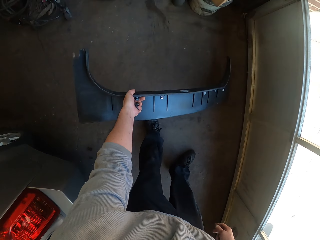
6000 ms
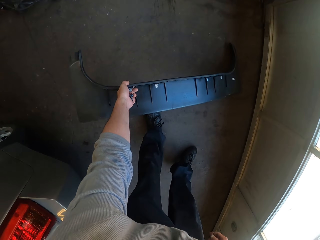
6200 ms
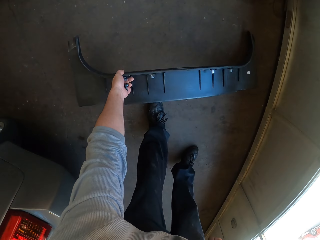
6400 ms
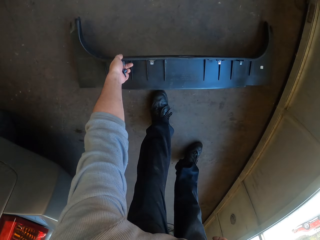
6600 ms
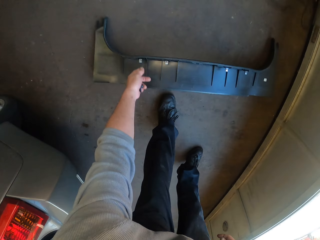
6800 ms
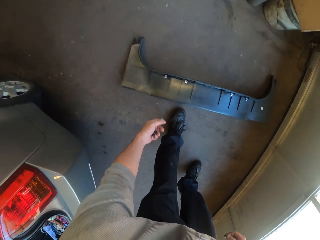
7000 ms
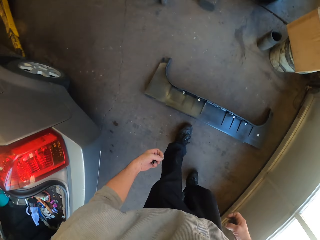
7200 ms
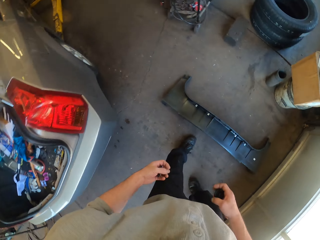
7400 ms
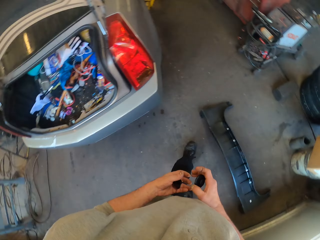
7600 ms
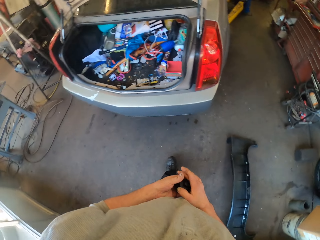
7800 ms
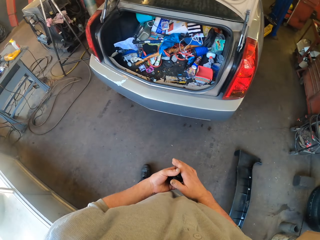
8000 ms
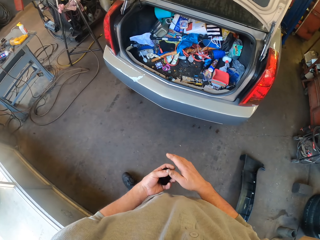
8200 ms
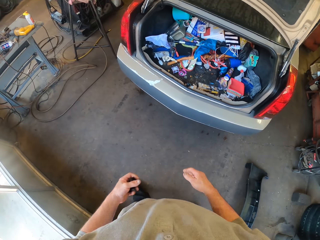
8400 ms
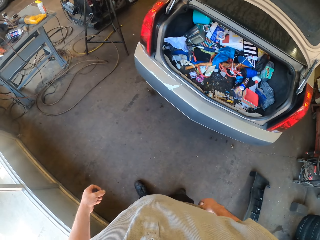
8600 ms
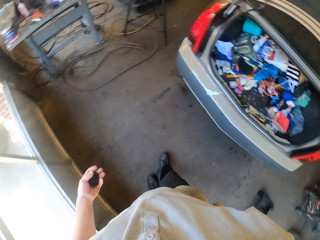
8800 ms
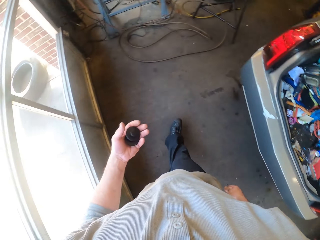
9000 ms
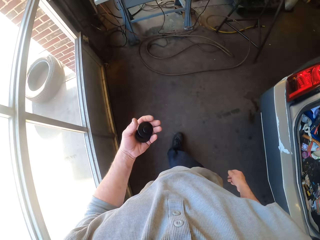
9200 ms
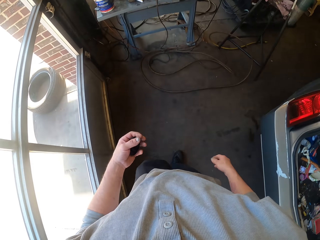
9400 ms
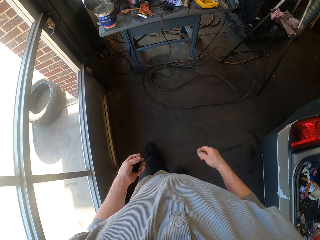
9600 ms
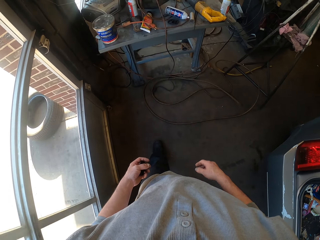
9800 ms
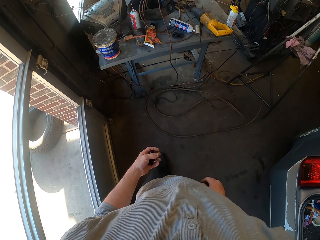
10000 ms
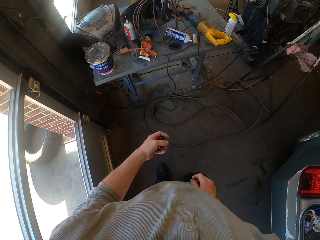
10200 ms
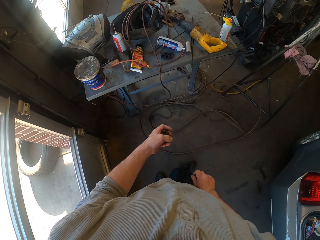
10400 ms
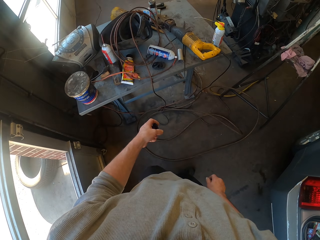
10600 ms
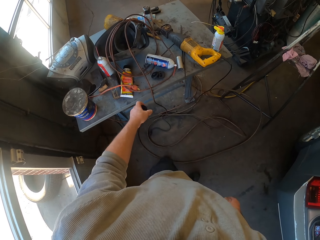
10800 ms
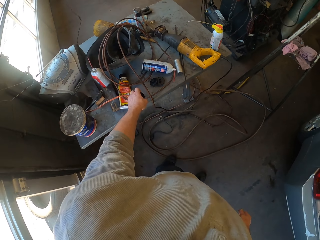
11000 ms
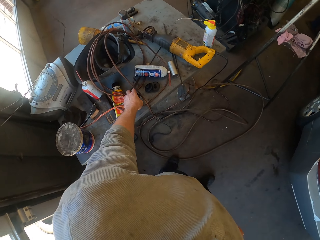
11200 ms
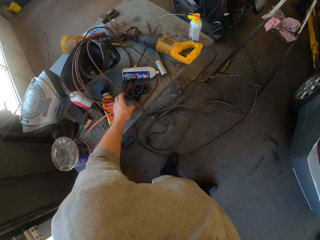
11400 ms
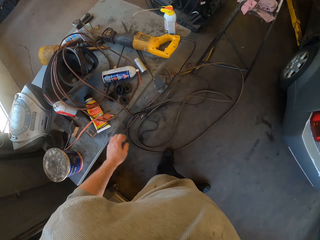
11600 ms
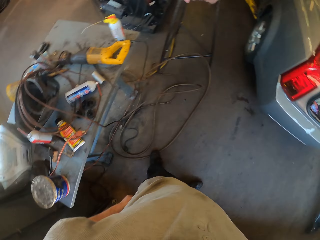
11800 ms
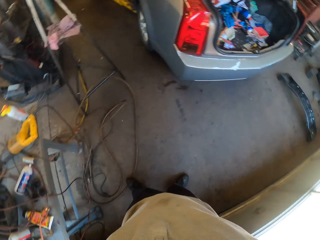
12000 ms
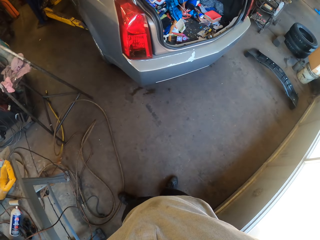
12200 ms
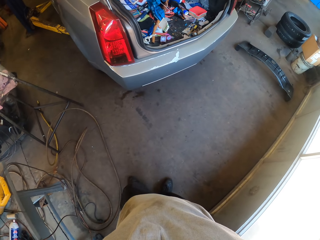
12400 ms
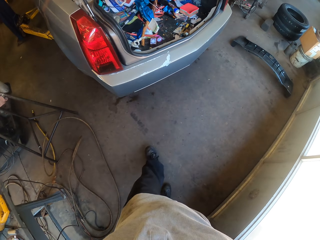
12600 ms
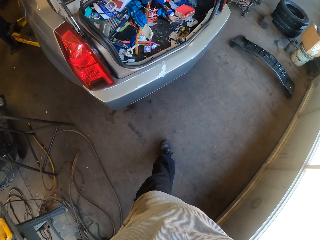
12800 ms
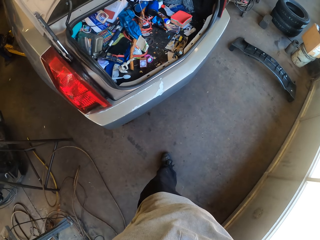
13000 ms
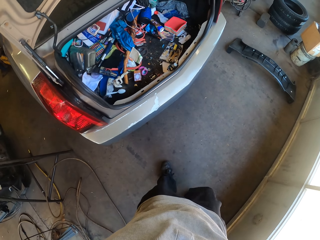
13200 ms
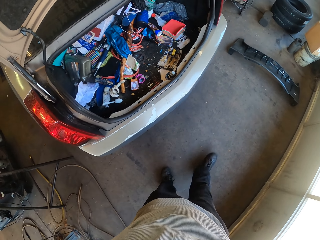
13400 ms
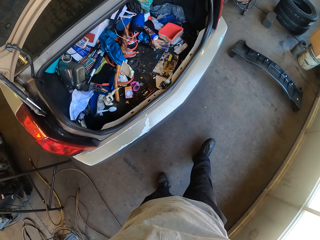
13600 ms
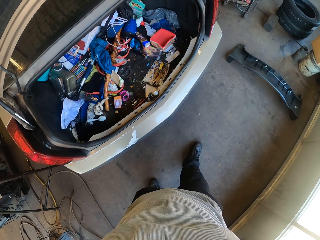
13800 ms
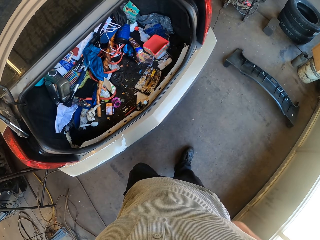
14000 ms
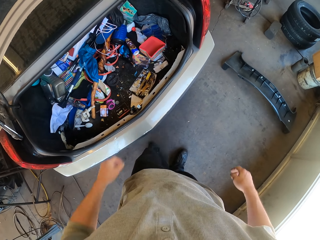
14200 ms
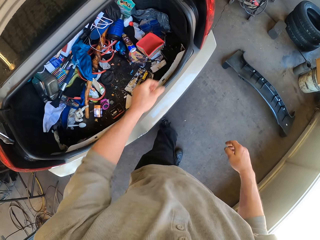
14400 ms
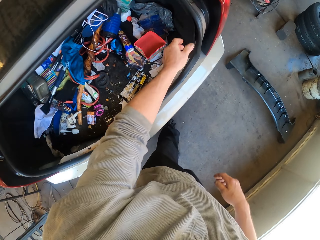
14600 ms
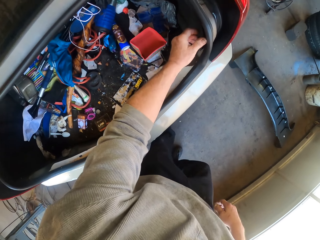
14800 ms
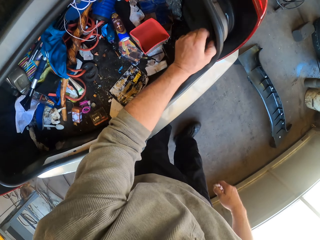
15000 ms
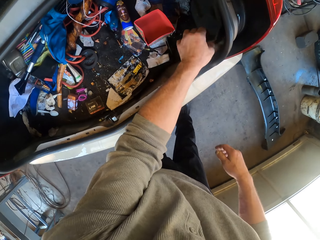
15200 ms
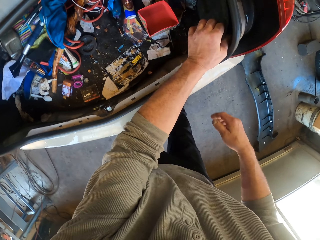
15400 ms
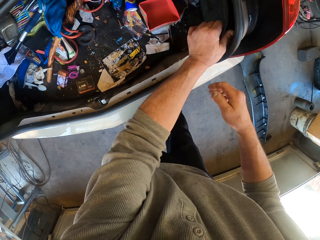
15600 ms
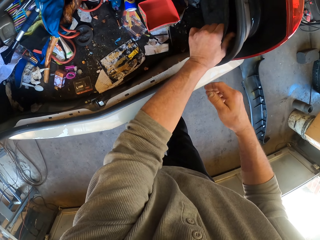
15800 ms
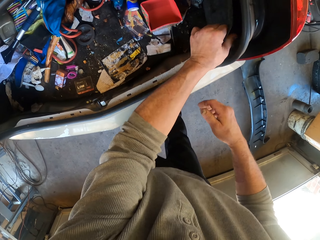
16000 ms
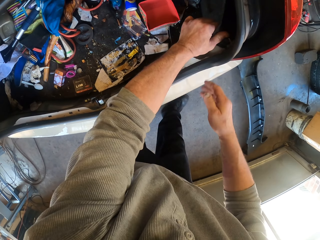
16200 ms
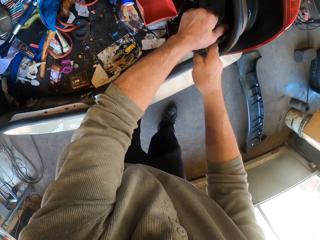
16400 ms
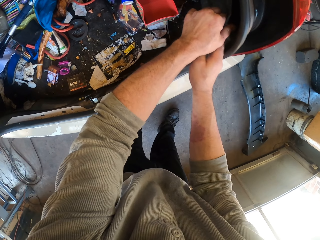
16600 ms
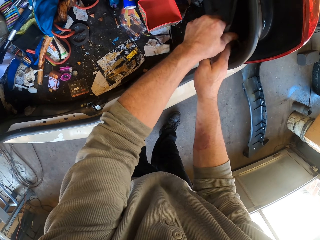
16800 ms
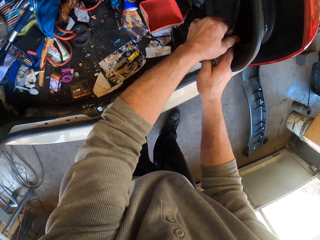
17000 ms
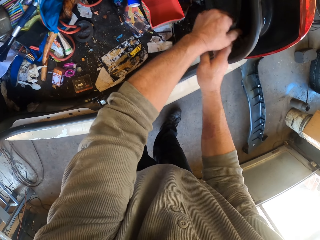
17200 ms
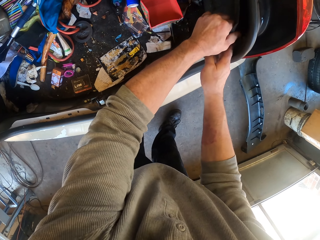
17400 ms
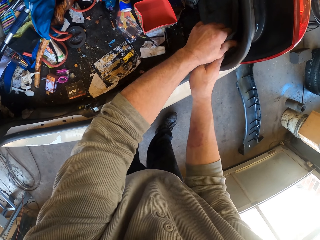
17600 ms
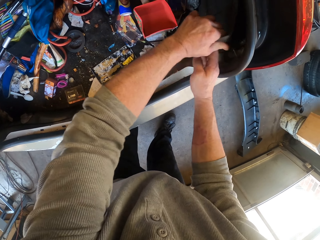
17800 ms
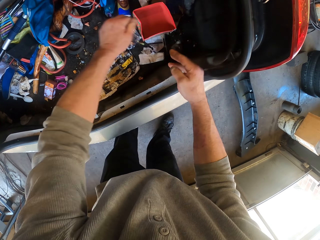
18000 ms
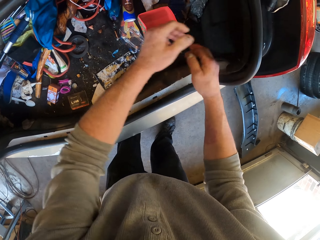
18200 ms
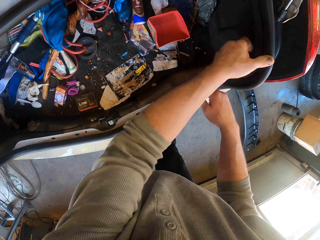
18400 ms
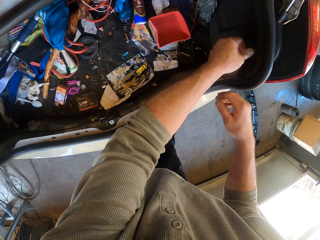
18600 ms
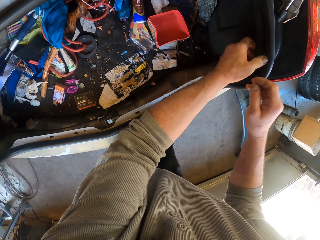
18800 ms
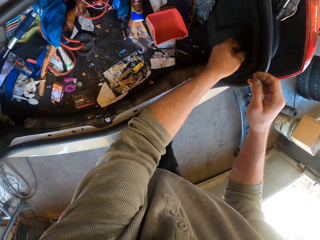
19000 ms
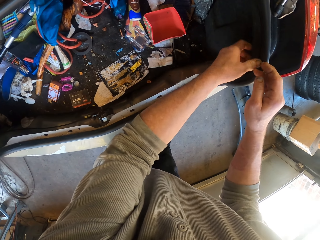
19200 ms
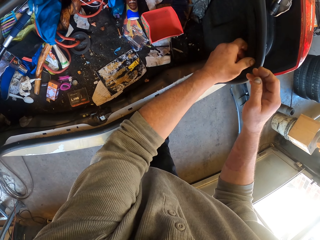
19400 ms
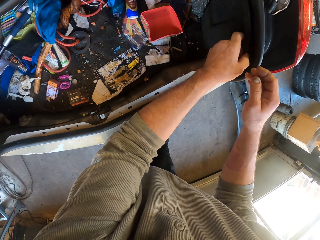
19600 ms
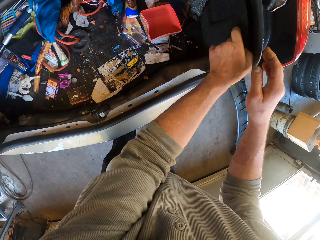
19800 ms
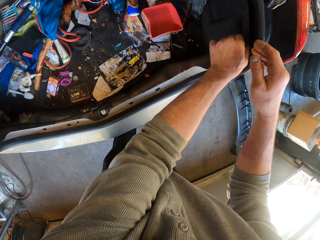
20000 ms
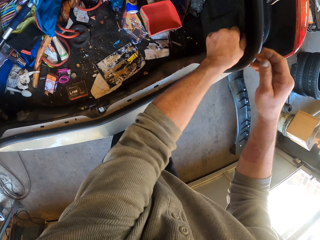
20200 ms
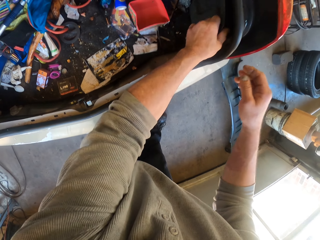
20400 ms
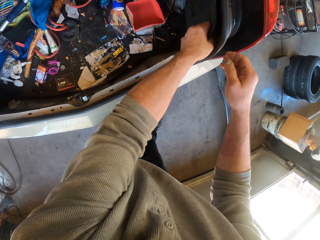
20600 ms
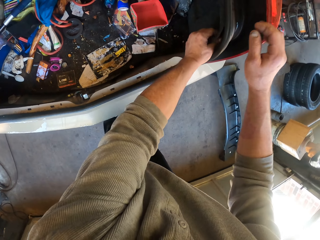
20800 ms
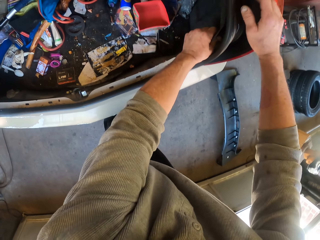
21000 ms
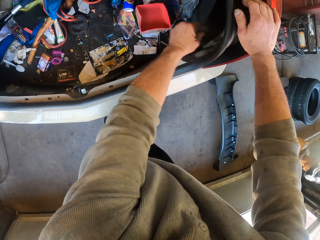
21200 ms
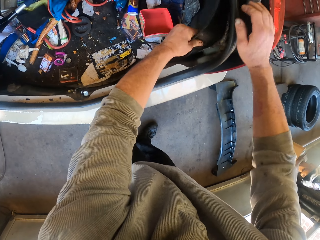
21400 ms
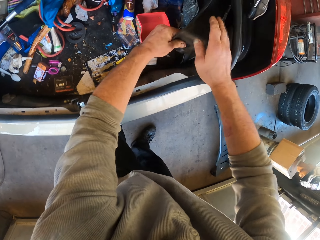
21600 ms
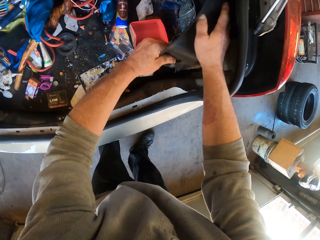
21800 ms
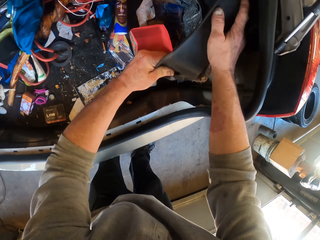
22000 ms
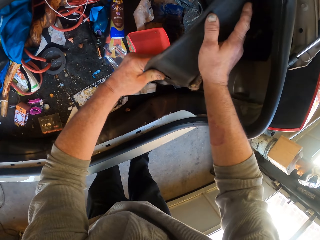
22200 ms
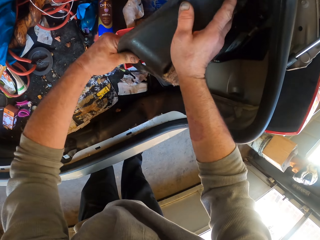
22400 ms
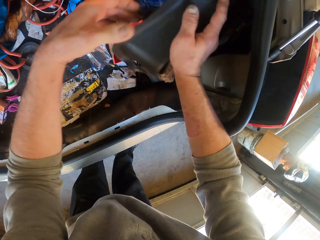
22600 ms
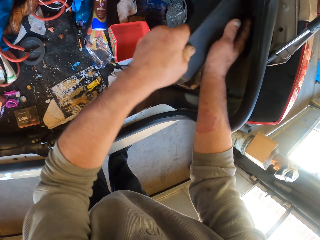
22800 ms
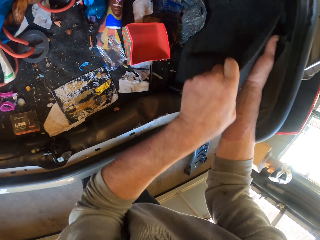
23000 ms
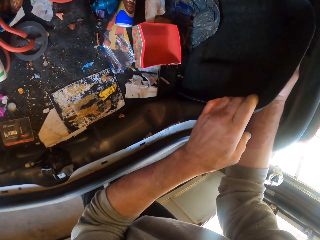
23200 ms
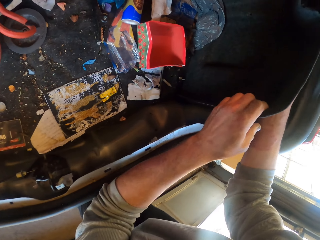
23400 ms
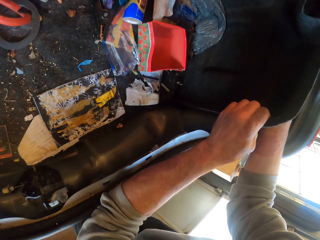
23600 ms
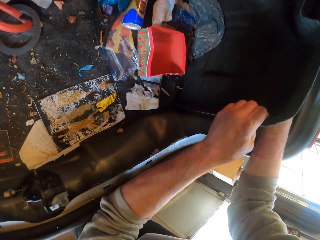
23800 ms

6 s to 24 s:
The camera wearer puts the trunk lid on the floor. They walk around the garage. They put the bolts on a table. They walk around the garage. They remove something from the car. They pull the trunk lid.

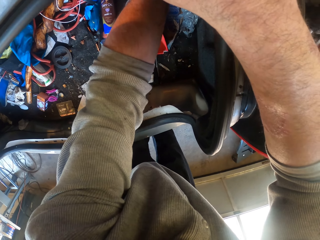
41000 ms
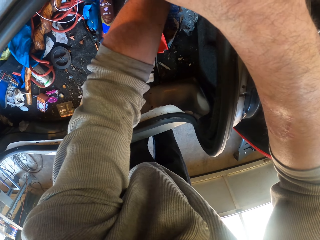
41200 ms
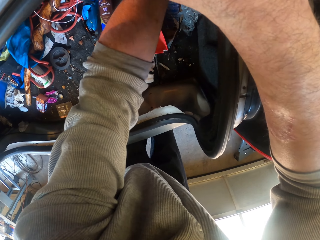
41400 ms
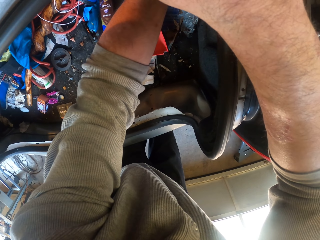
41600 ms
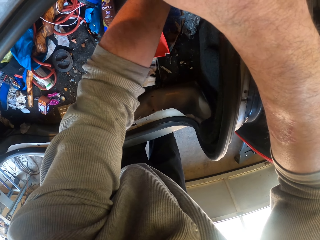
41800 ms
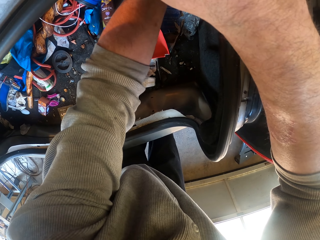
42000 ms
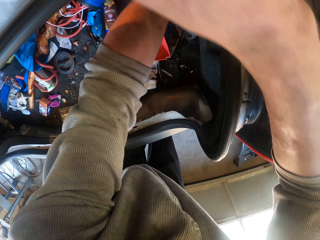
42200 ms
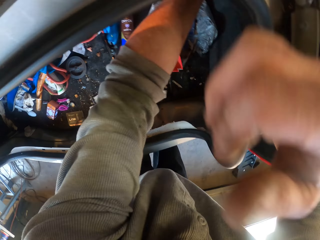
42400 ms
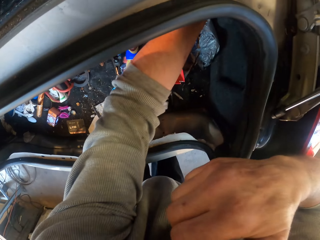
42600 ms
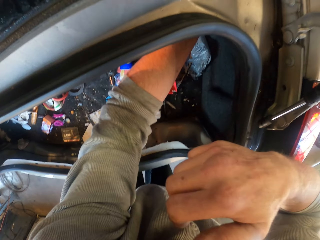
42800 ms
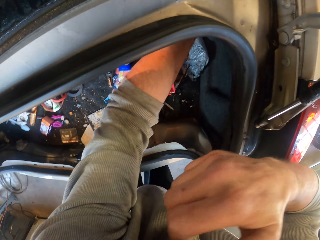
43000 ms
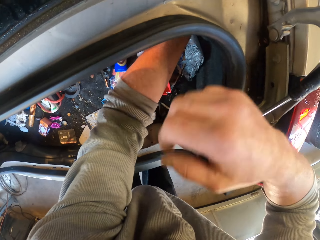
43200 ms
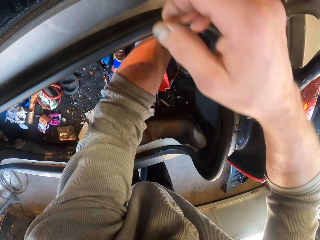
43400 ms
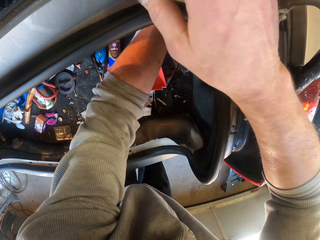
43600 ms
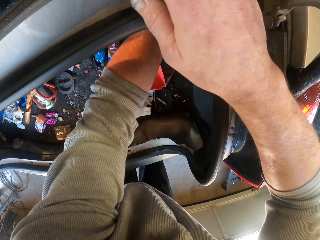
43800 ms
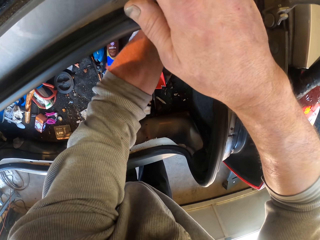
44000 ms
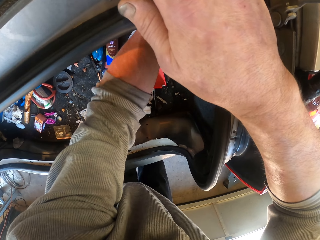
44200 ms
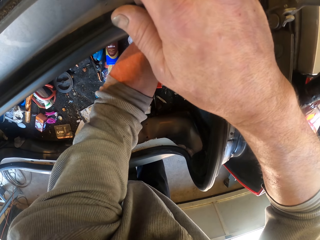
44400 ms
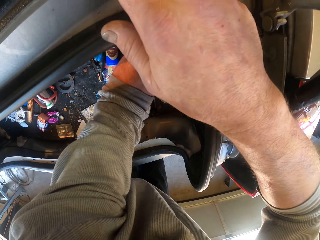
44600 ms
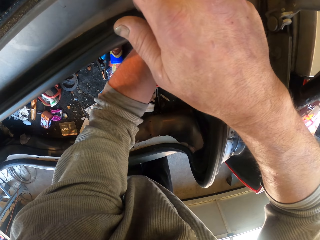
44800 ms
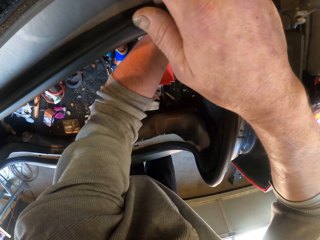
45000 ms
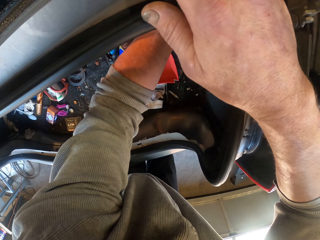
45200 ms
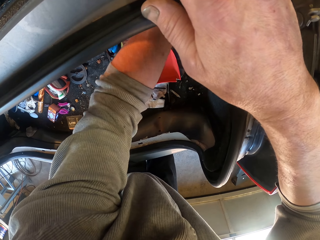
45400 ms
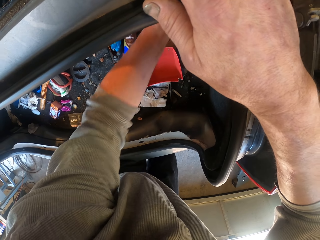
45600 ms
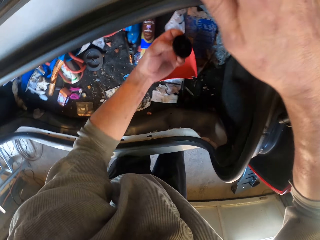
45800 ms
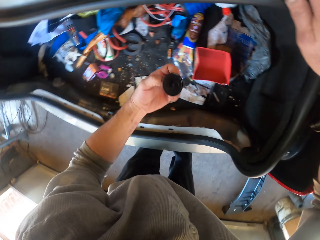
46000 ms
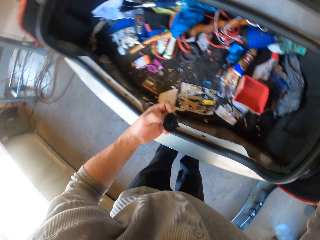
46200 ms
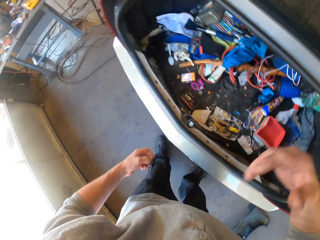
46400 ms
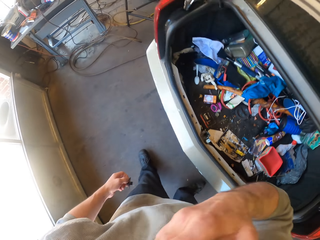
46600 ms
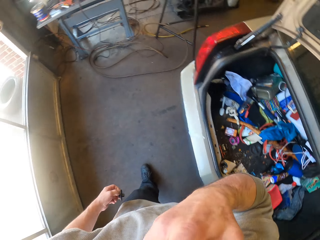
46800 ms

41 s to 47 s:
The camera wearer touches his face with his hands. He removes something from the car. He untightens something.
